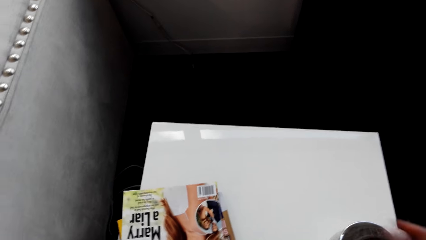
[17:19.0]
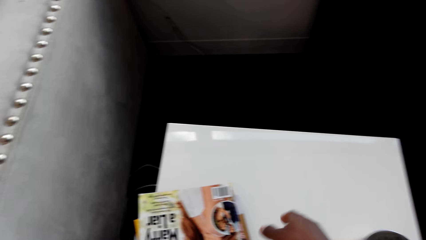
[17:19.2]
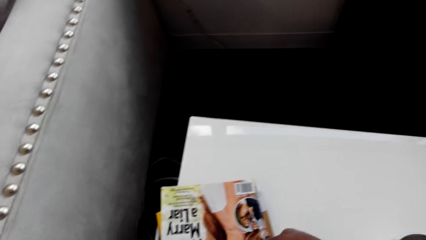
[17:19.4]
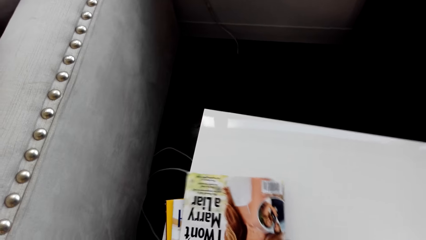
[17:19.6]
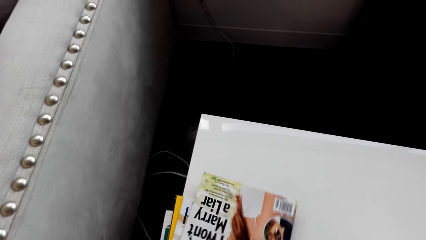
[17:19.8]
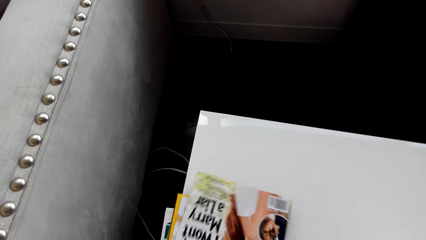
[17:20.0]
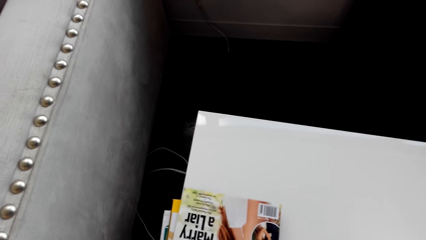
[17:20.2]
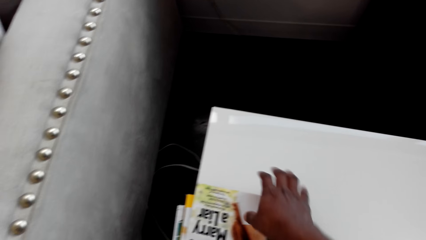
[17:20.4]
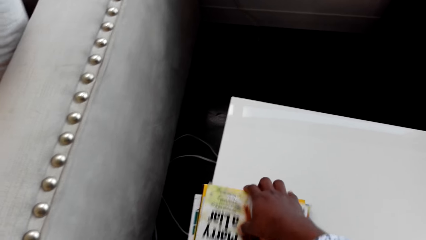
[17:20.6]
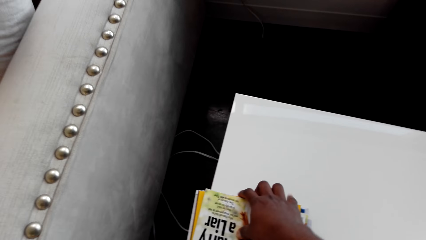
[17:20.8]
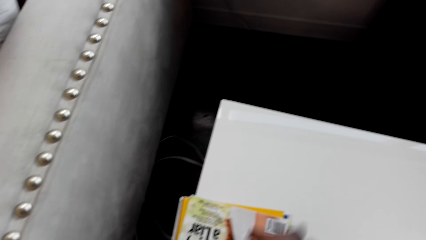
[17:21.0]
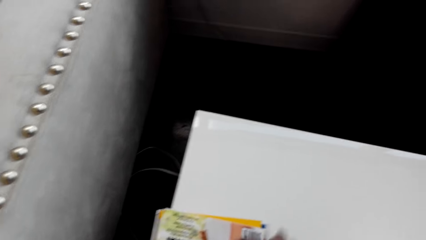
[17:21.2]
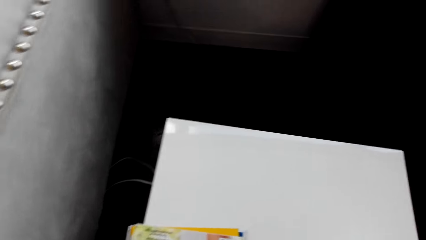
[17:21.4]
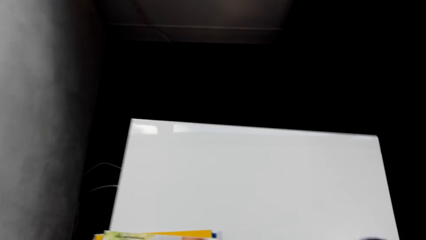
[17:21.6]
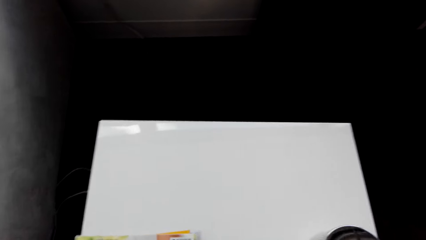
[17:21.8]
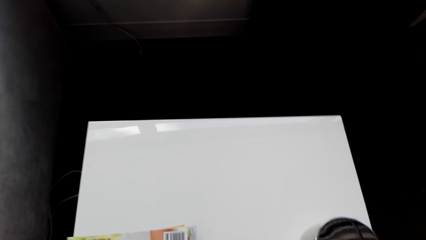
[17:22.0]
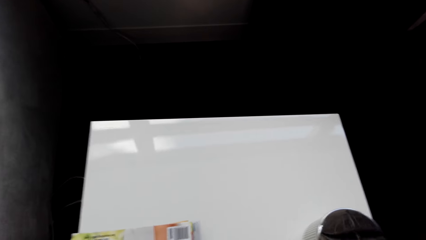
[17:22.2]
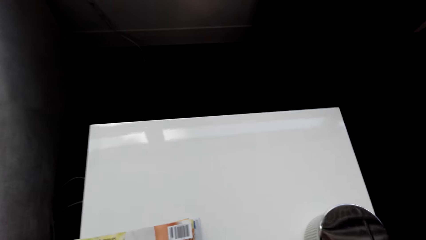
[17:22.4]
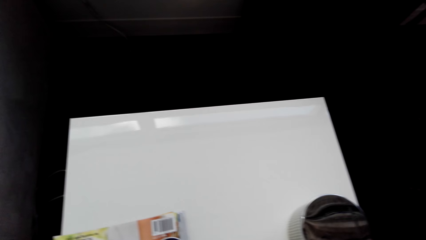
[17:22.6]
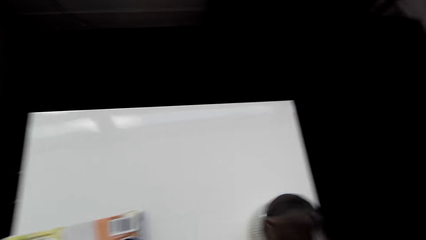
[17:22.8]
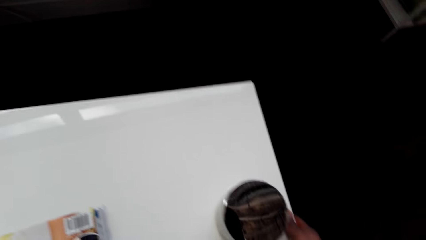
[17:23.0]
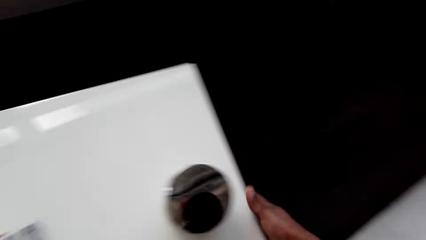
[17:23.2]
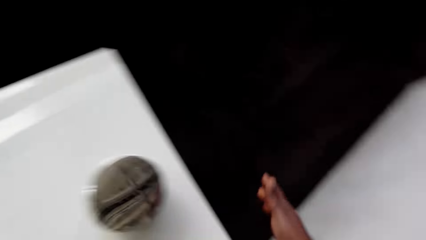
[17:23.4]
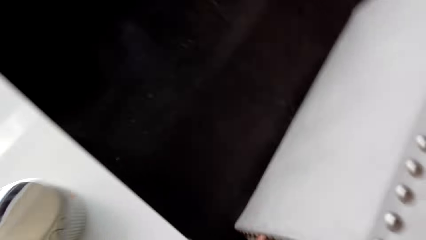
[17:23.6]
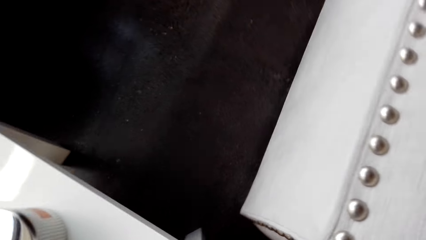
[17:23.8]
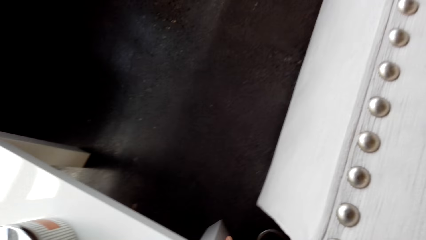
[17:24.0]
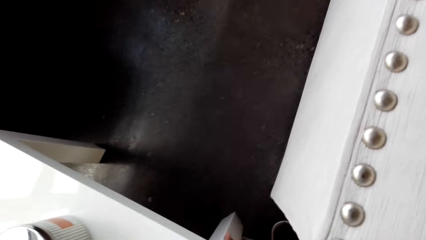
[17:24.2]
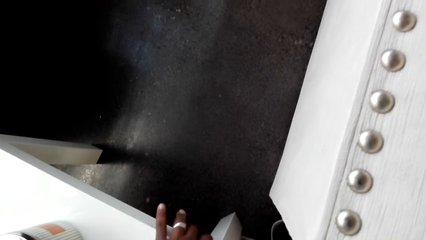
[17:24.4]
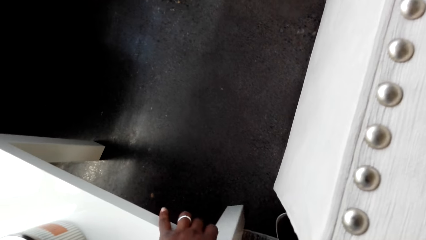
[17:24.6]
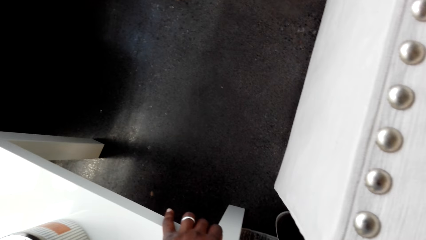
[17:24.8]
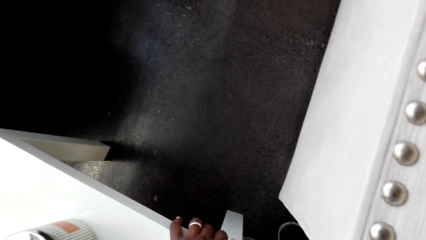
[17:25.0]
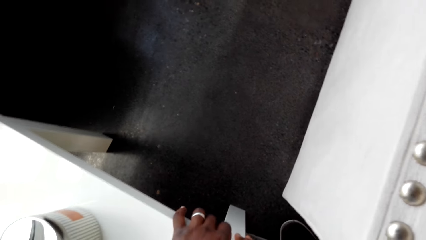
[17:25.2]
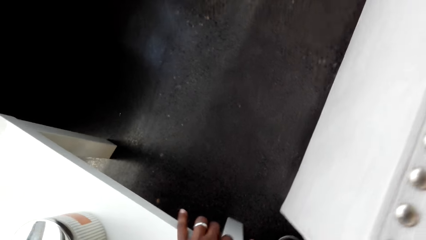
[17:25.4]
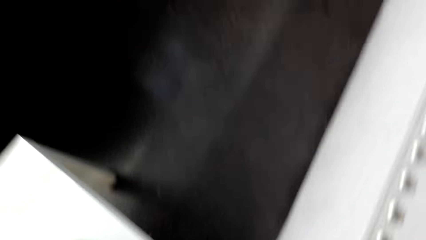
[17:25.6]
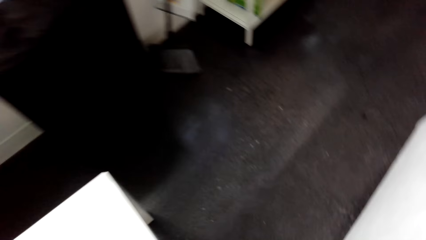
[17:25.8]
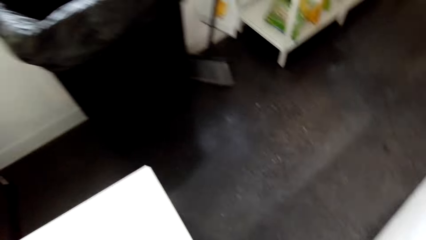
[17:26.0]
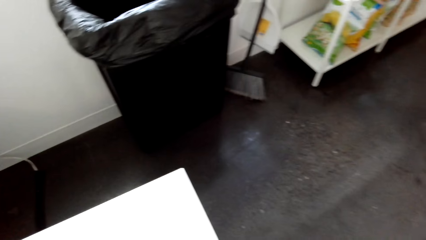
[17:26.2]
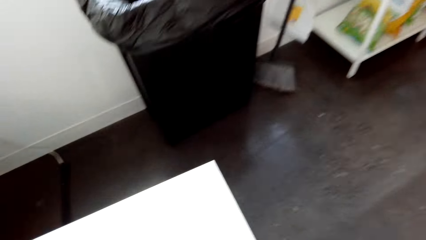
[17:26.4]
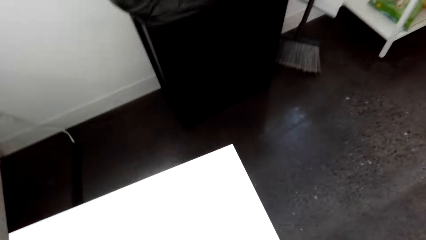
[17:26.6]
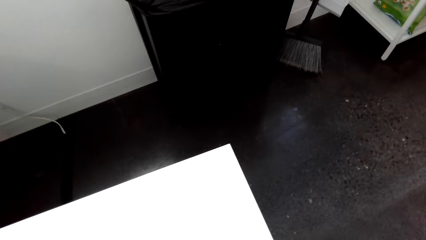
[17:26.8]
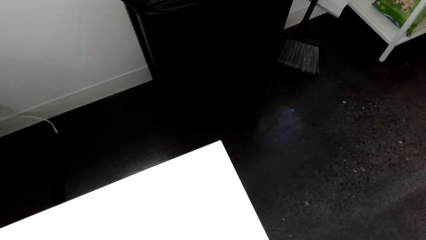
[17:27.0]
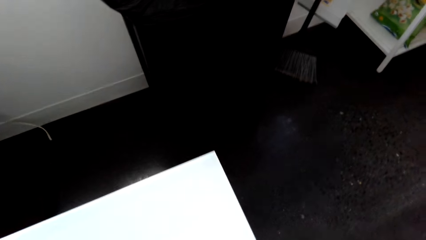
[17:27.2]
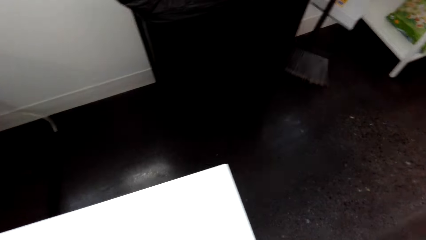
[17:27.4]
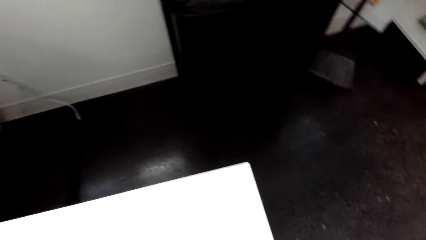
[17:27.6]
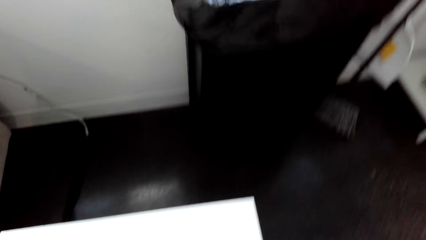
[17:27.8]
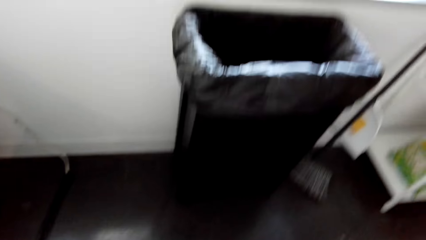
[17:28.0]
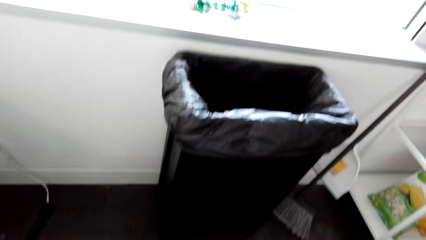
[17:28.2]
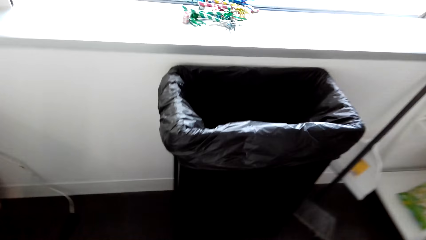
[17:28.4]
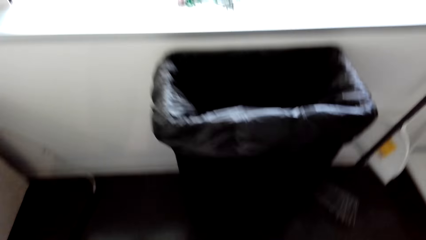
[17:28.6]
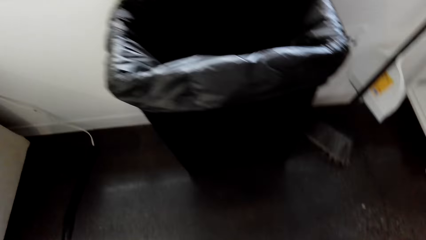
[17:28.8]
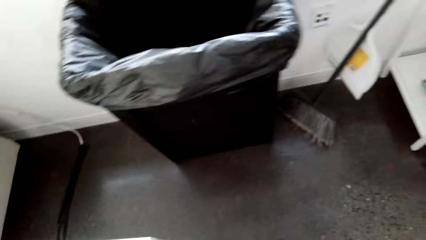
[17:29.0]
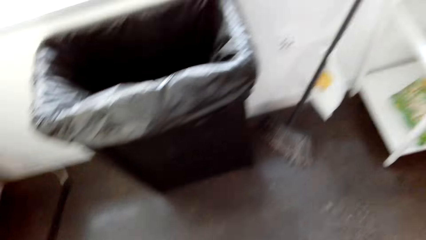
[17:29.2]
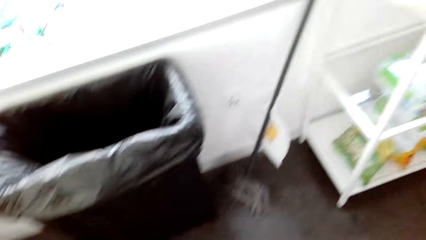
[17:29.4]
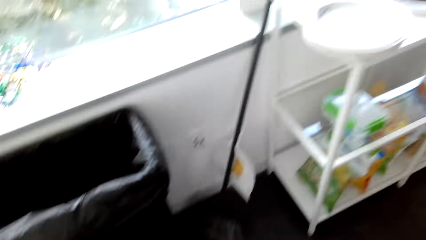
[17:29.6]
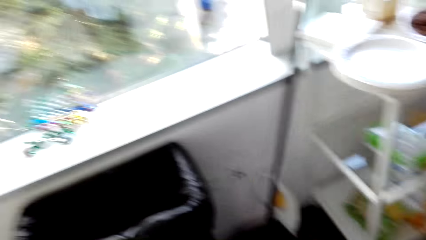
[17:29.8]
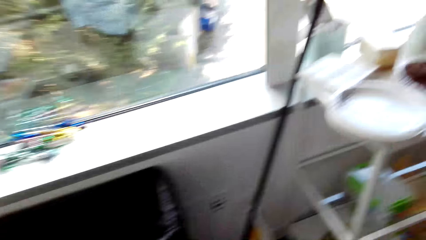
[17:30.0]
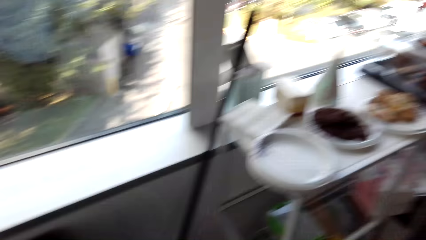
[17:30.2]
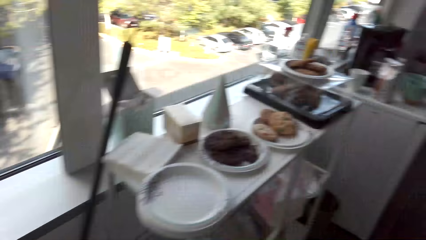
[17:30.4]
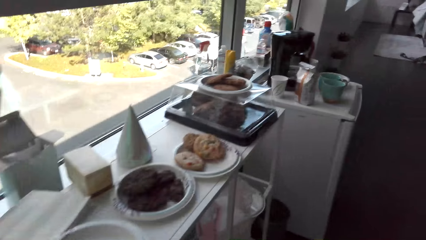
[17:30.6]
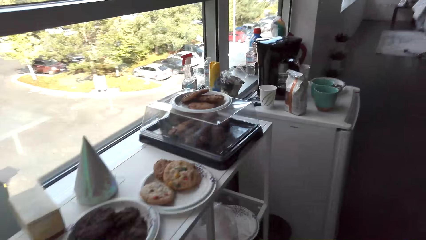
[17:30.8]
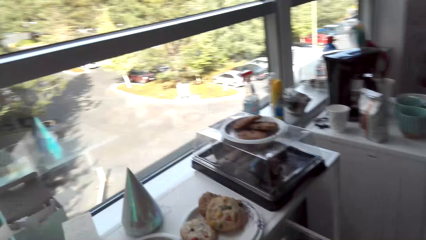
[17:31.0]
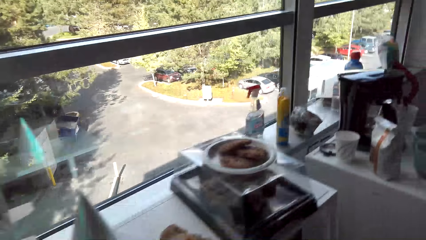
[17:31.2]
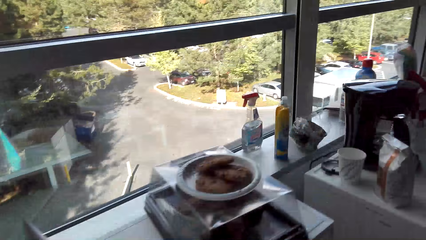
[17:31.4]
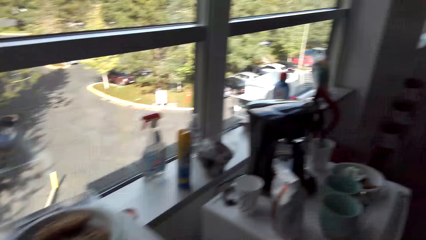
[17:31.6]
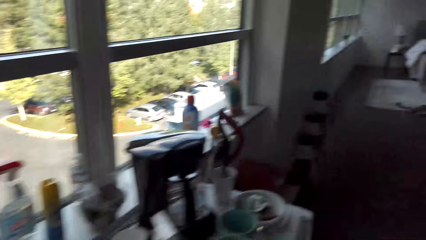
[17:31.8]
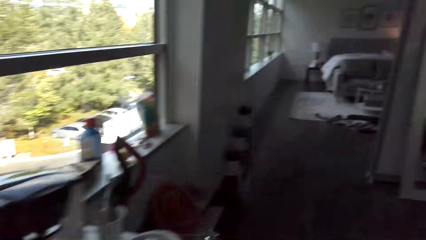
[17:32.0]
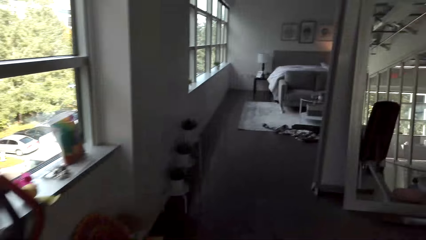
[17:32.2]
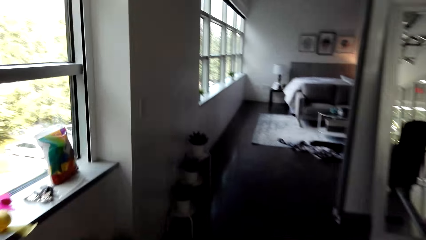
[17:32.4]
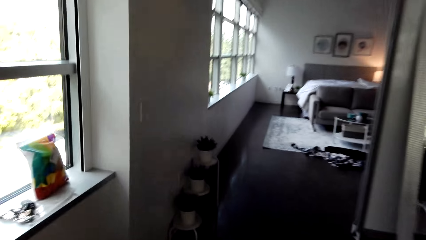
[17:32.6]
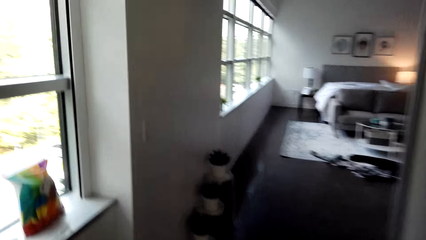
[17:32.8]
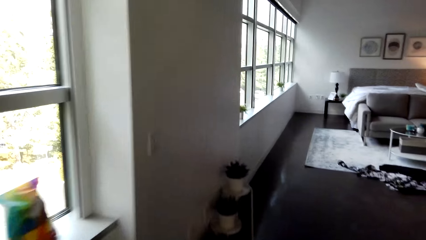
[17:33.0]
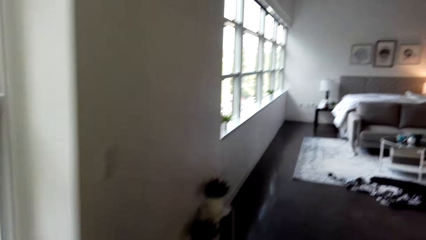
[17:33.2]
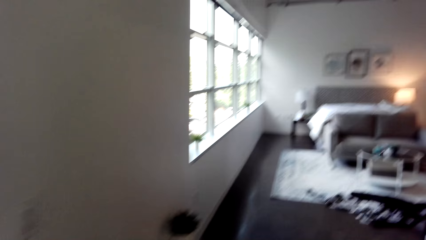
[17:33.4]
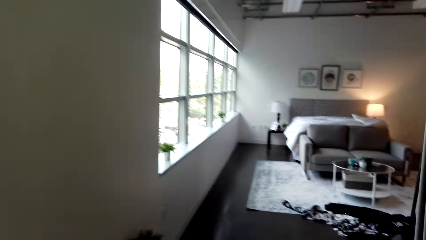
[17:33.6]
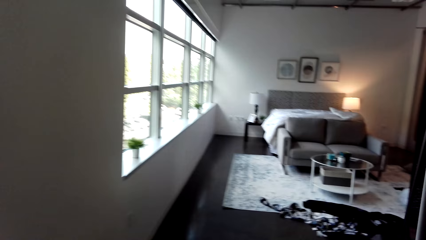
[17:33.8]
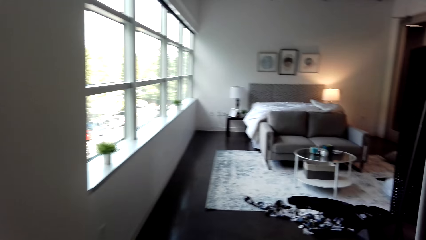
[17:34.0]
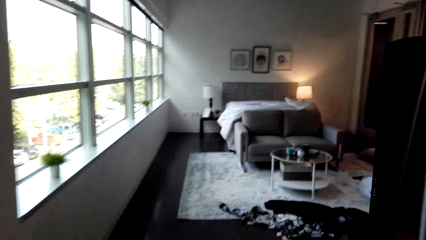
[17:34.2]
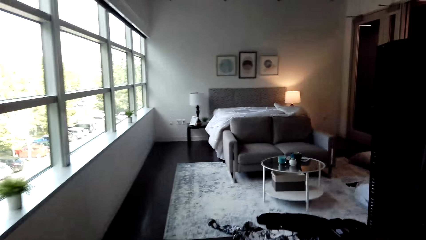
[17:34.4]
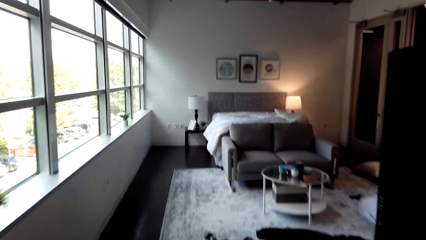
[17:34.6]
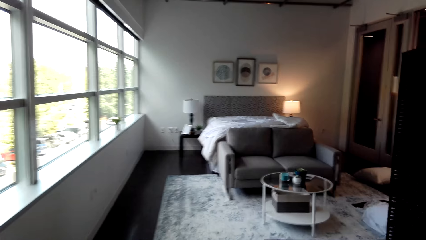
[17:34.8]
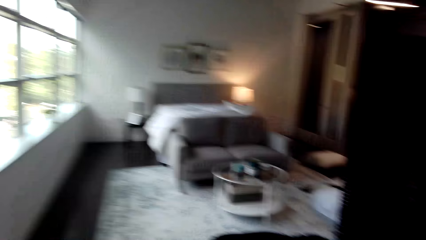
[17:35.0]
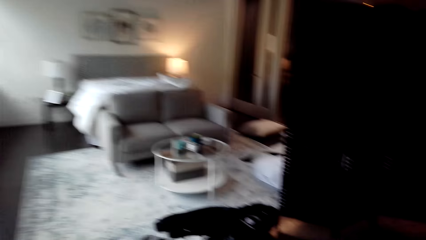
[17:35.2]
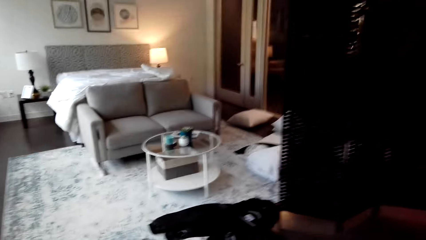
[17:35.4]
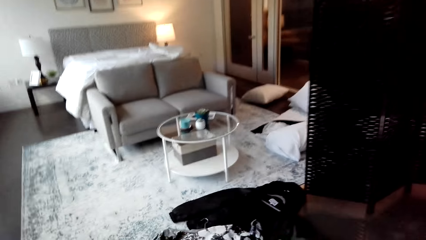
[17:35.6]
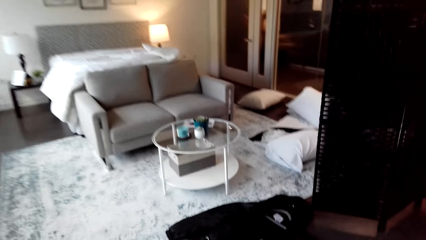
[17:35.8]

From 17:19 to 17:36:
The camera wearer puts down a can. They move books on the table. They rotate the magazine. They look around the house. They touch the table. They look on the floor. They look around the house. They walk across the house.
